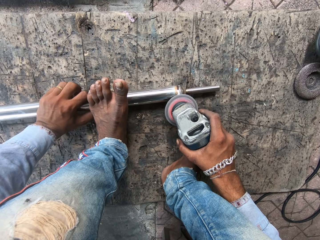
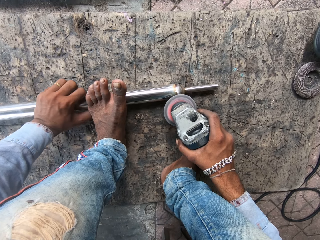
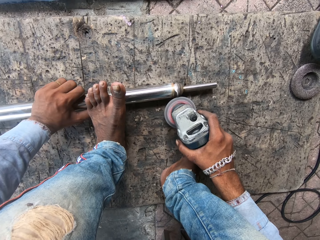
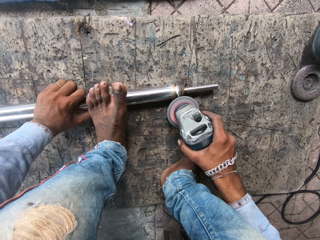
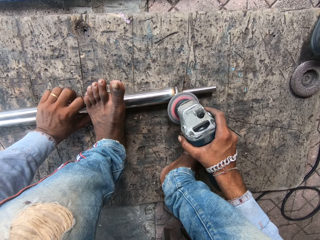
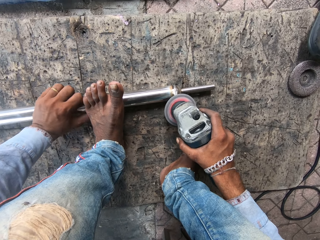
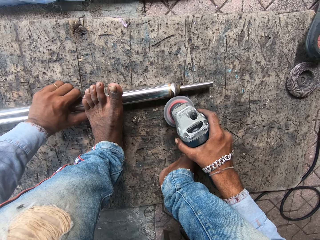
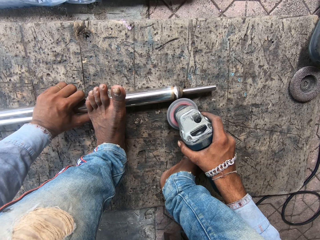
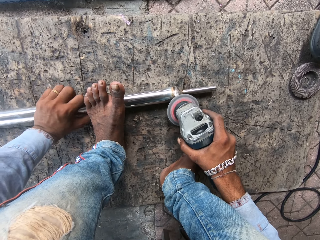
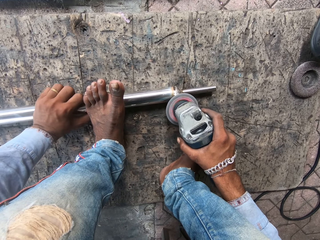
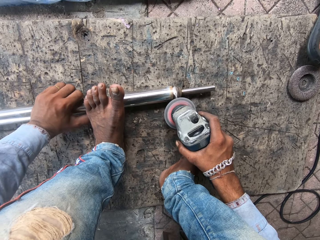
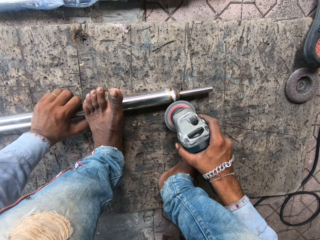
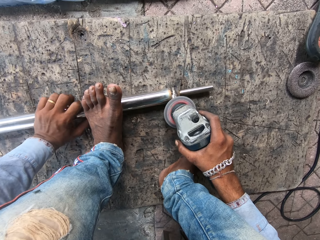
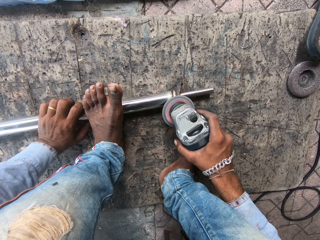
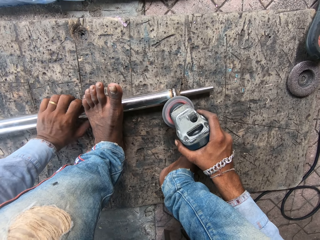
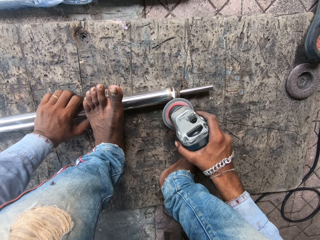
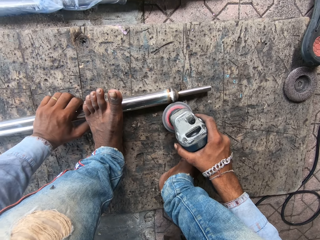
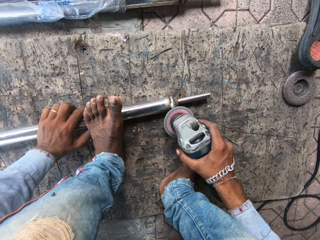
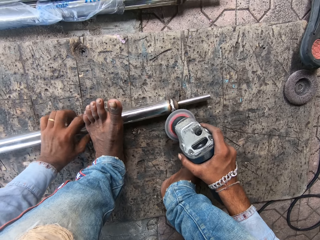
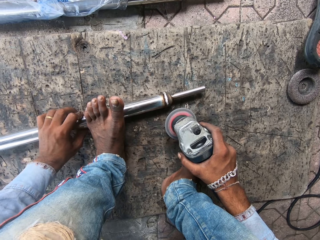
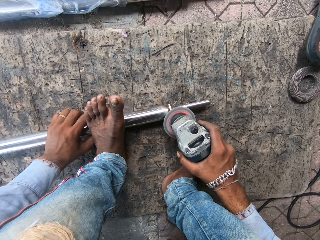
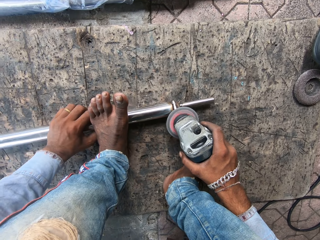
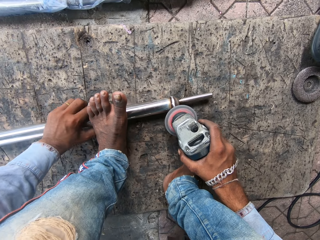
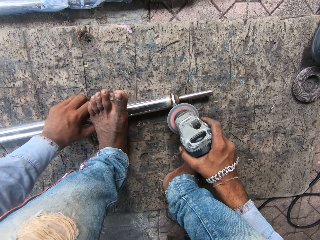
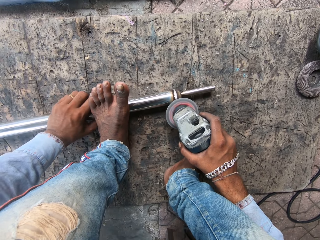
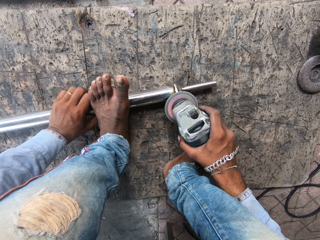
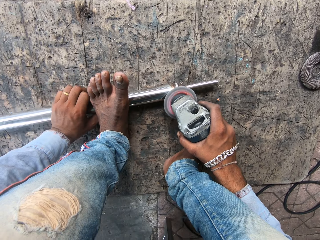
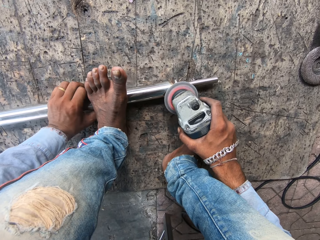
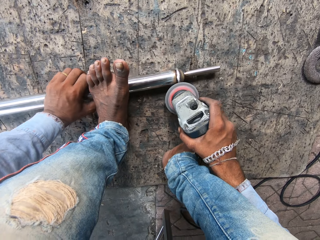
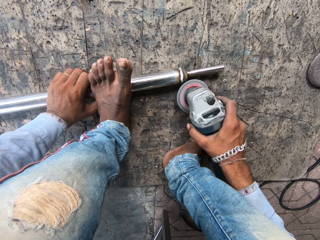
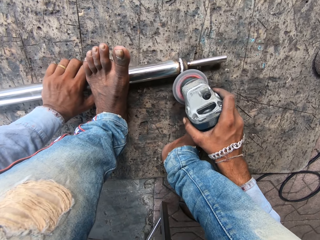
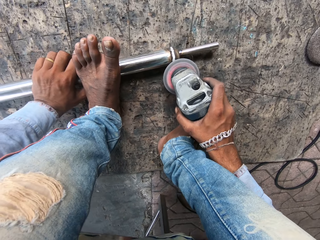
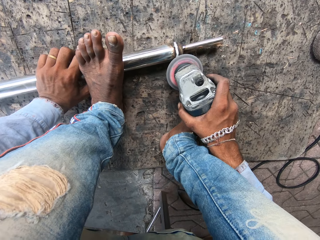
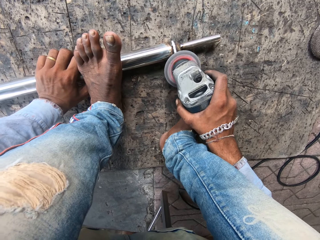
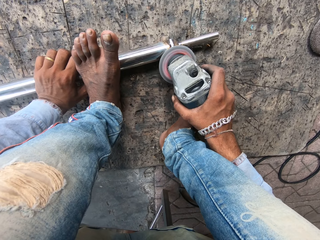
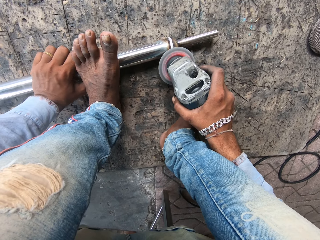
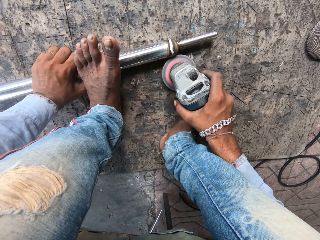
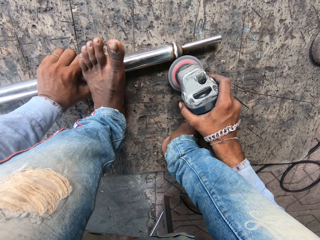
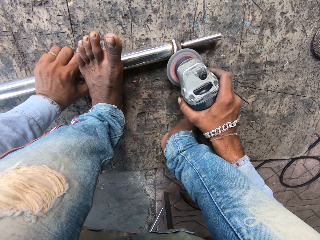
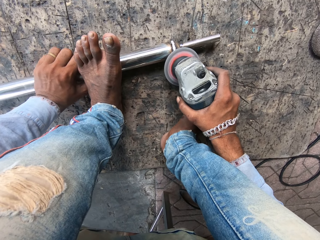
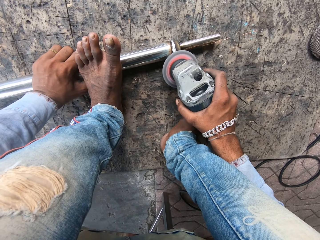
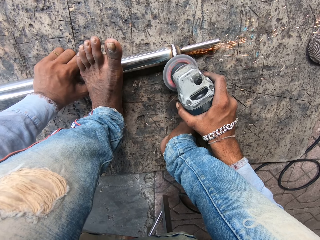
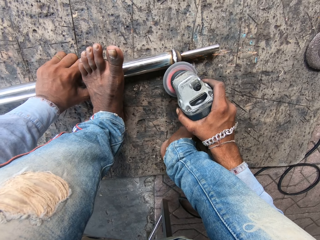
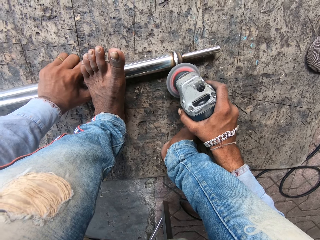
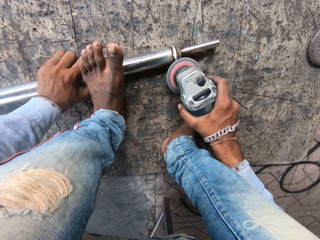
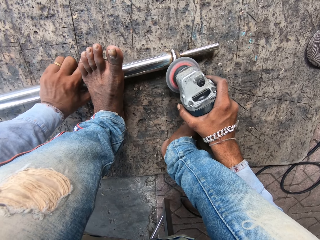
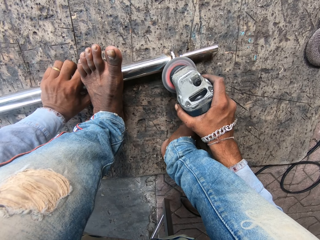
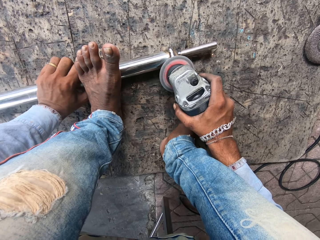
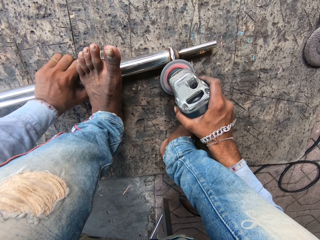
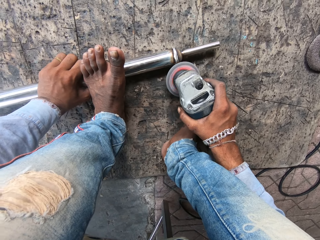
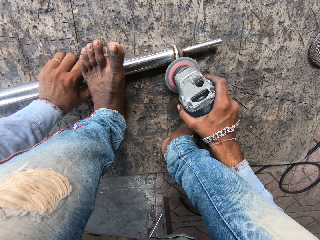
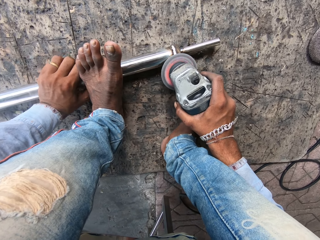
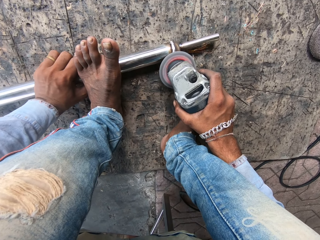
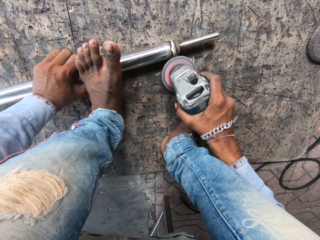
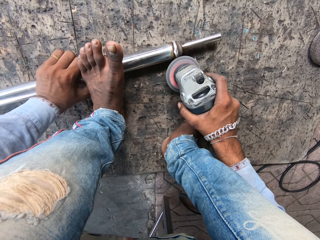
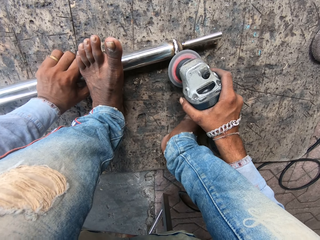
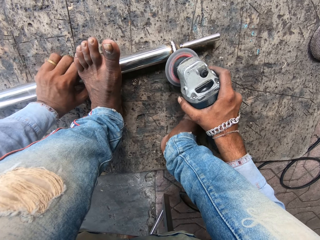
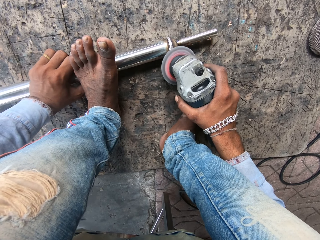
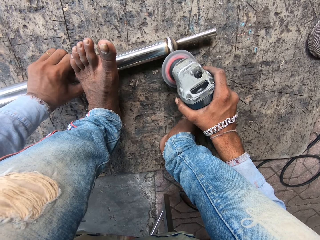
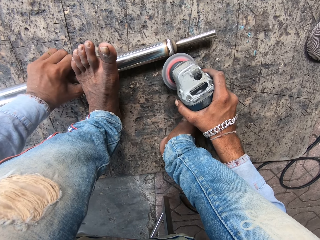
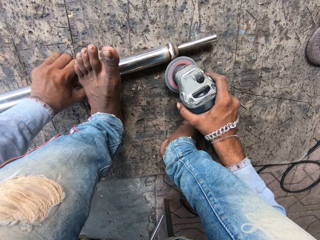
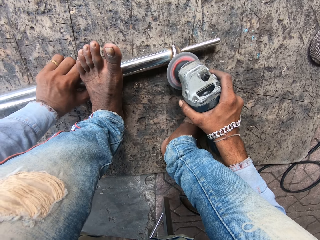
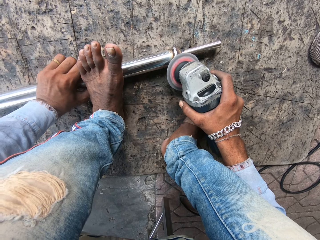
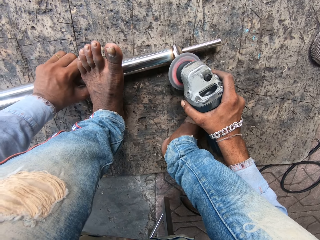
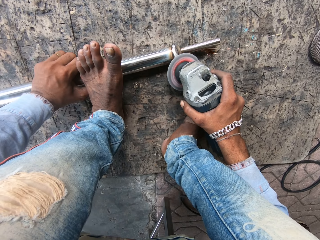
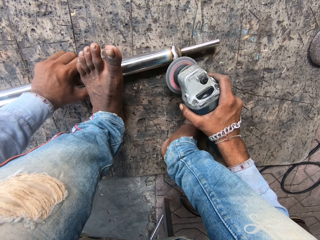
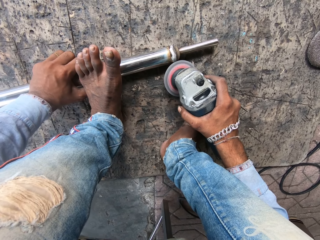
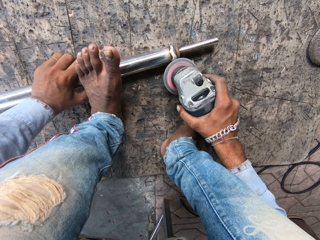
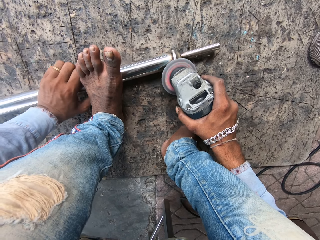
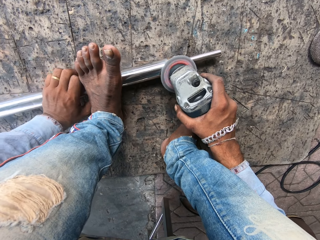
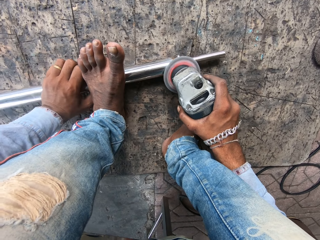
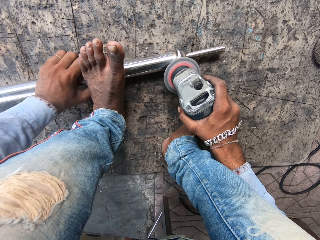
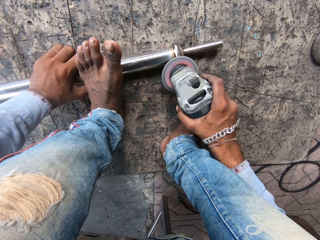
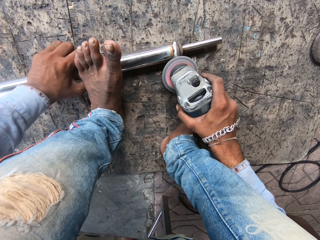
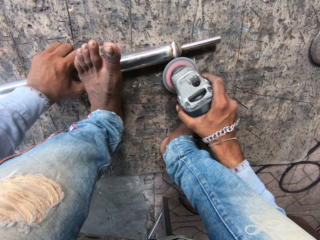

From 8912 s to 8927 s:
The camera wearer screws the metal. They move a hand. They screw the metal. They move the metal with a hand. They screw the metal.

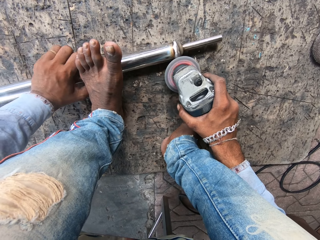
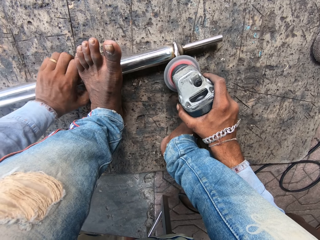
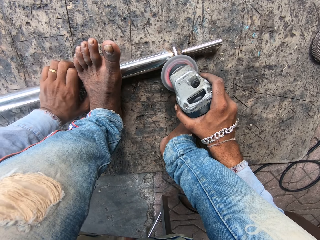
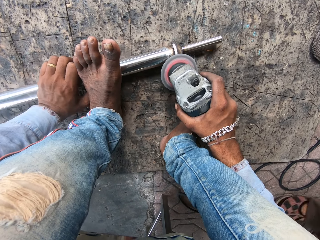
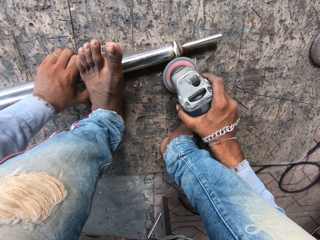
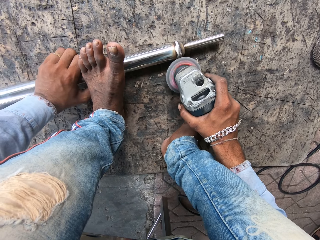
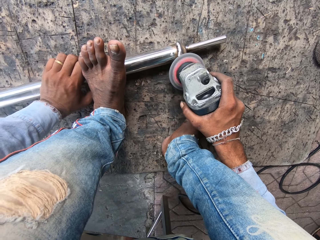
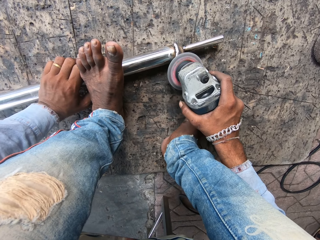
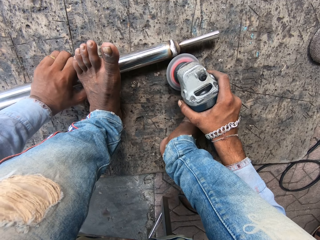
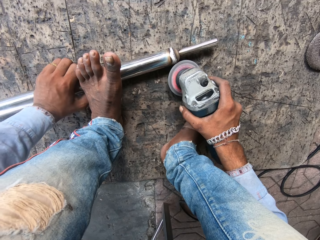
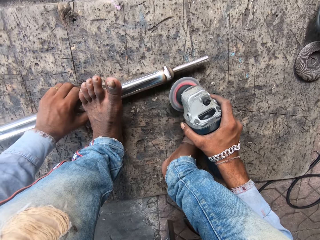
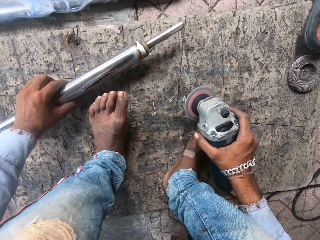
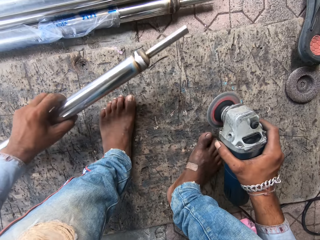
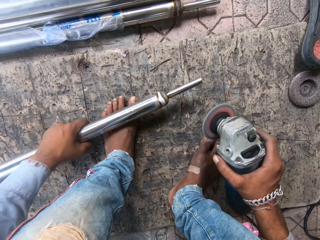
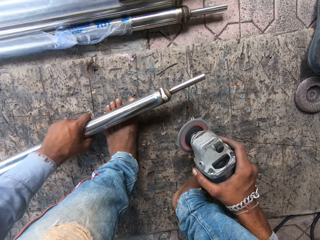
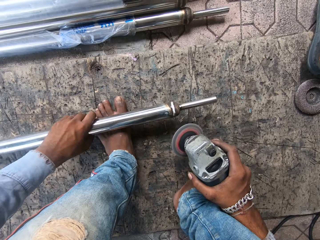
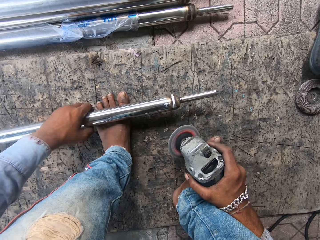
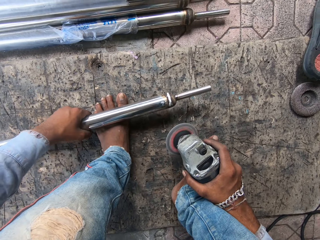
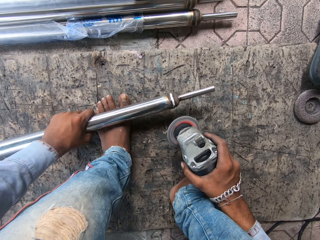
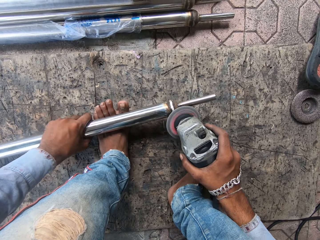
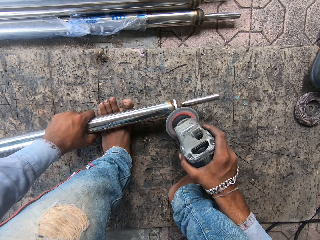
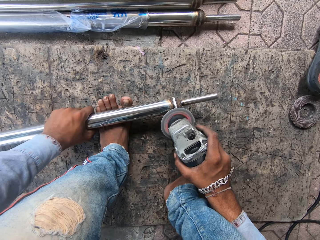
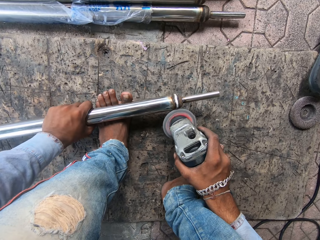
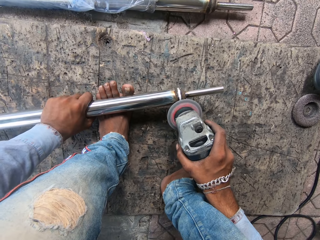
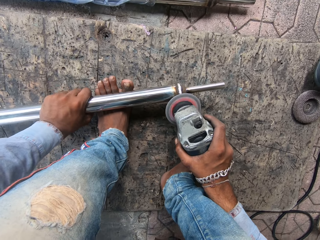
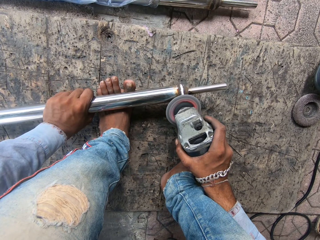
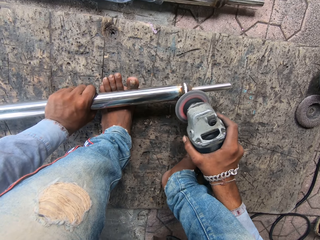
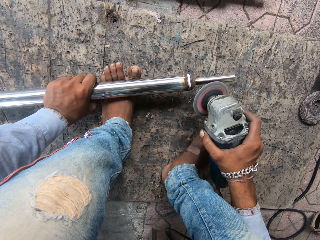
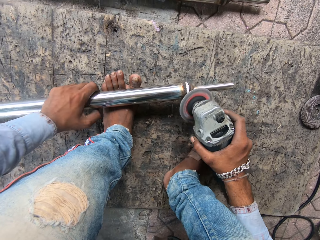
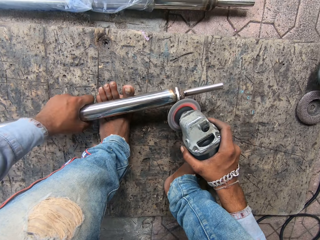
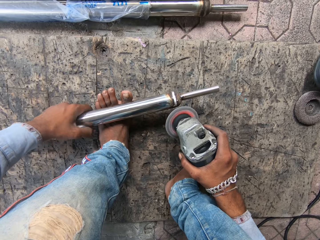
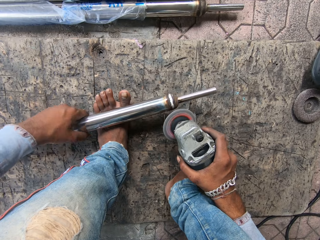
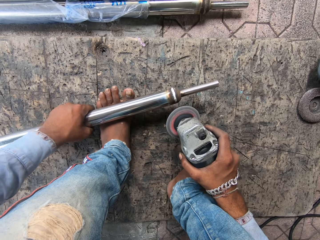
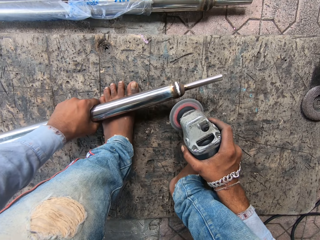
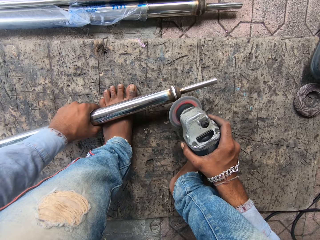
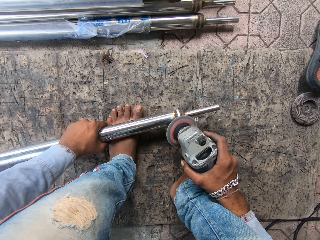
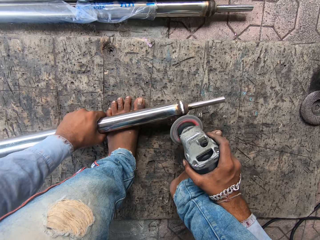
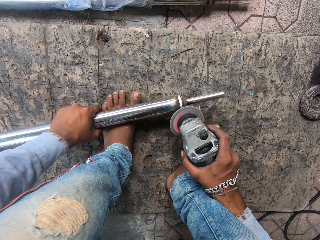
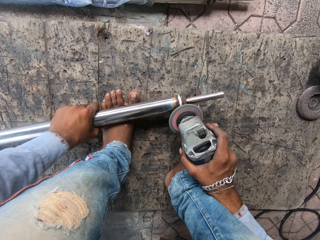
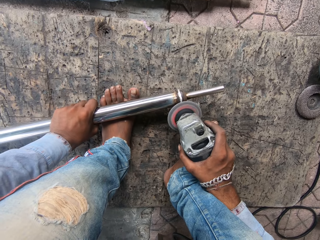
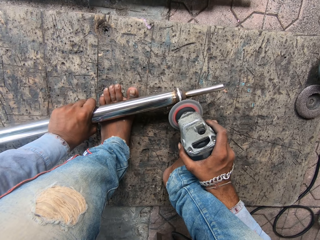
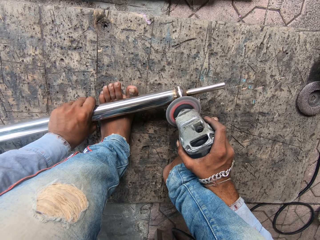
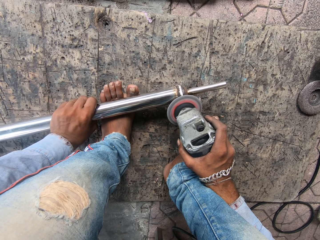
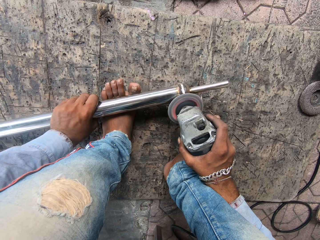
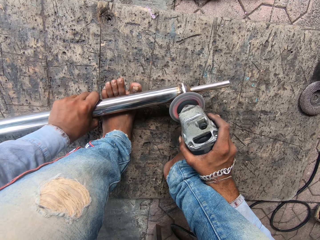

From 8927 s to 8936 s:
The camera wearer lifts the metal. They put the metal on a leg. They weld the metal.
